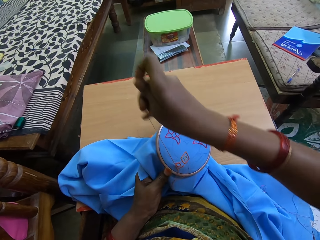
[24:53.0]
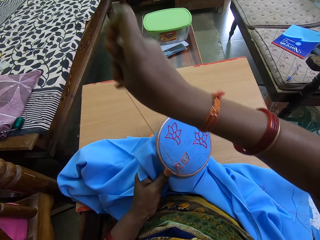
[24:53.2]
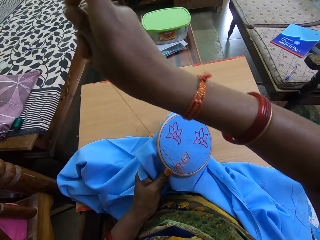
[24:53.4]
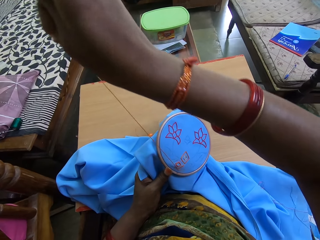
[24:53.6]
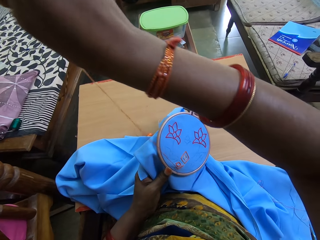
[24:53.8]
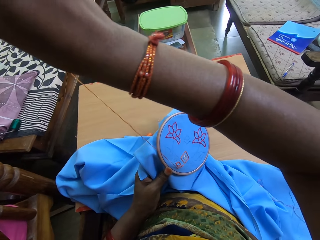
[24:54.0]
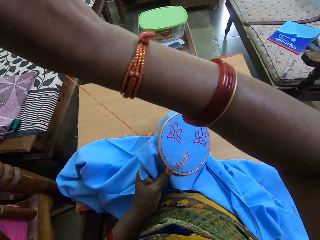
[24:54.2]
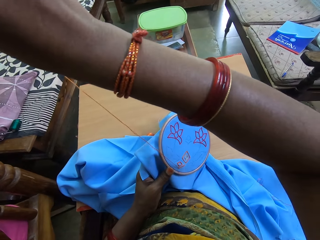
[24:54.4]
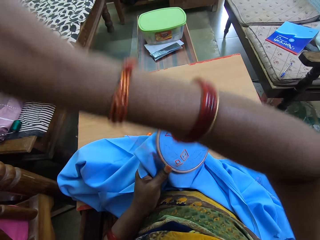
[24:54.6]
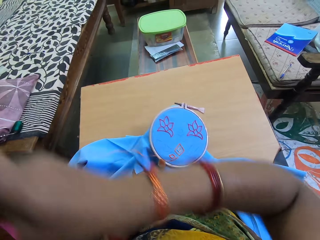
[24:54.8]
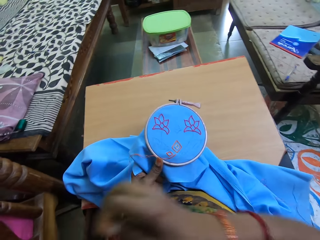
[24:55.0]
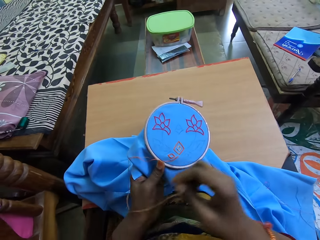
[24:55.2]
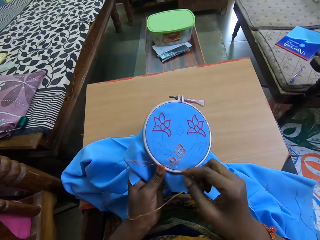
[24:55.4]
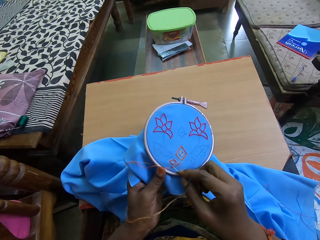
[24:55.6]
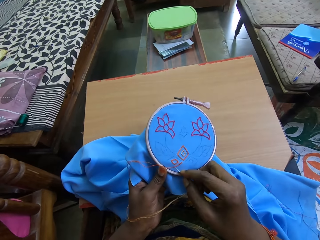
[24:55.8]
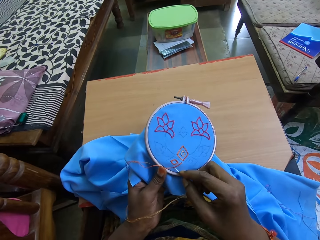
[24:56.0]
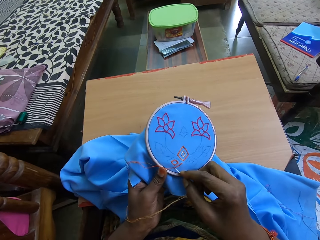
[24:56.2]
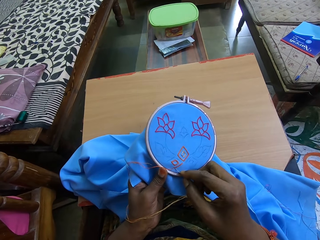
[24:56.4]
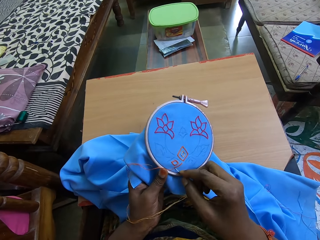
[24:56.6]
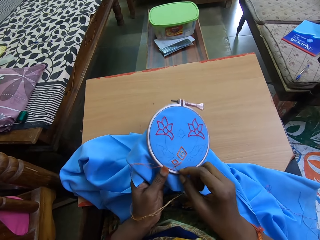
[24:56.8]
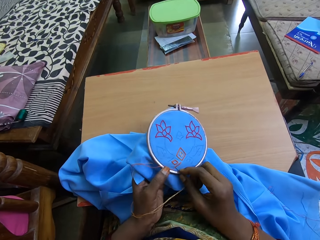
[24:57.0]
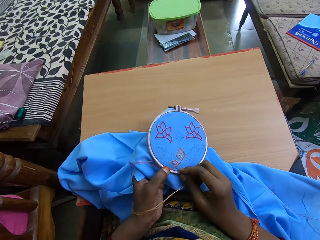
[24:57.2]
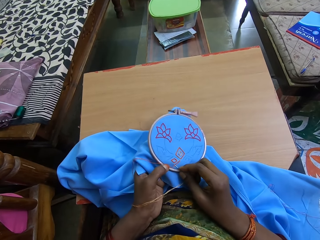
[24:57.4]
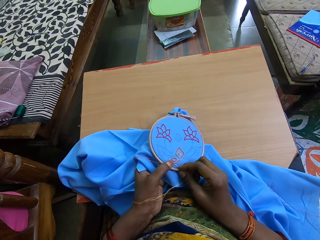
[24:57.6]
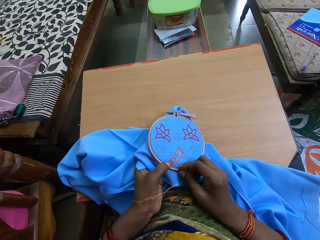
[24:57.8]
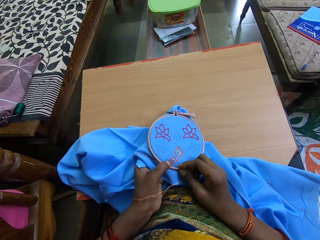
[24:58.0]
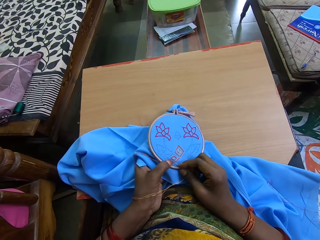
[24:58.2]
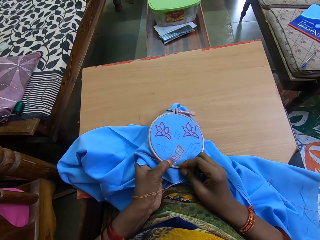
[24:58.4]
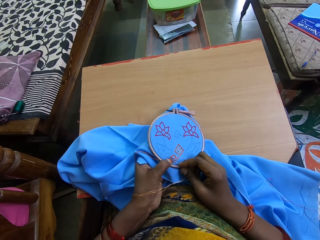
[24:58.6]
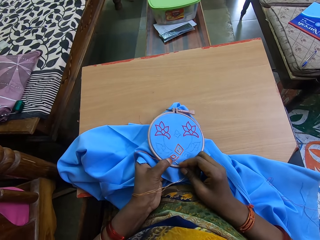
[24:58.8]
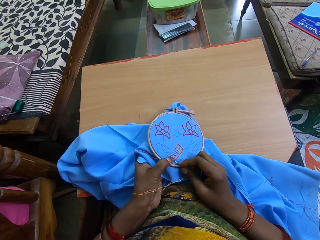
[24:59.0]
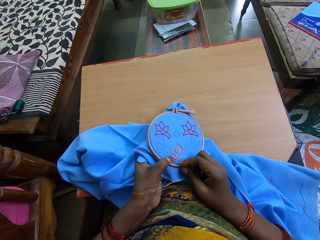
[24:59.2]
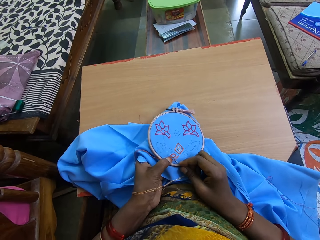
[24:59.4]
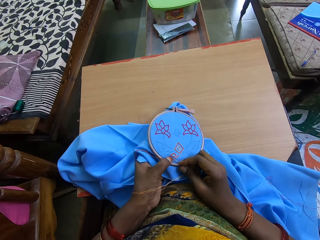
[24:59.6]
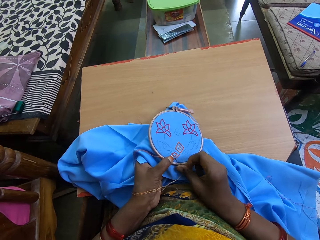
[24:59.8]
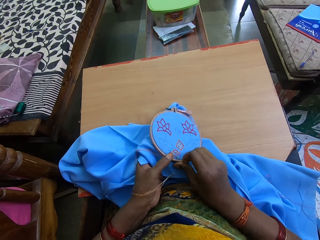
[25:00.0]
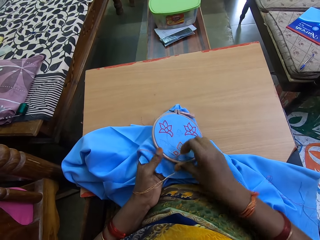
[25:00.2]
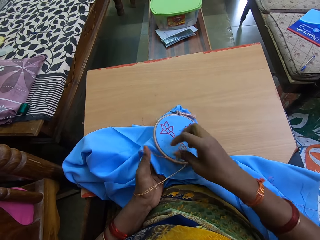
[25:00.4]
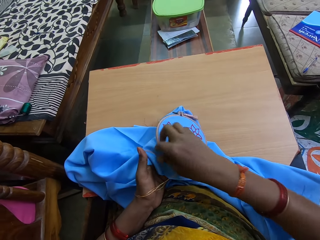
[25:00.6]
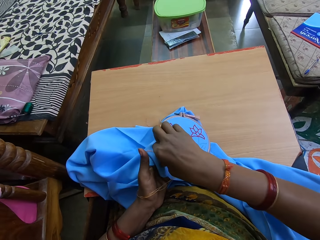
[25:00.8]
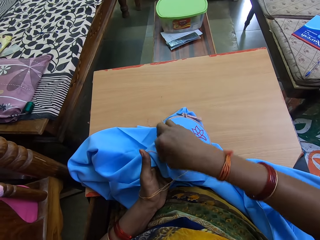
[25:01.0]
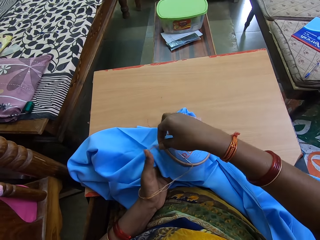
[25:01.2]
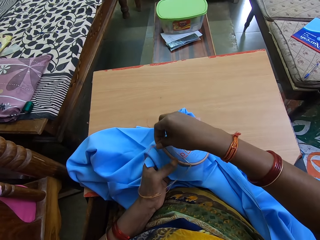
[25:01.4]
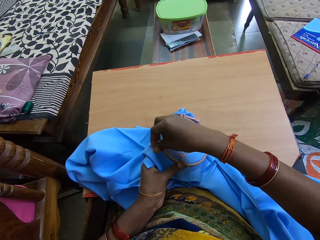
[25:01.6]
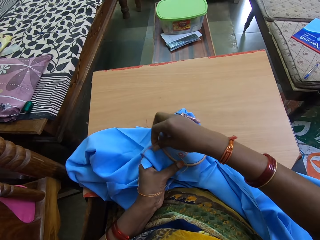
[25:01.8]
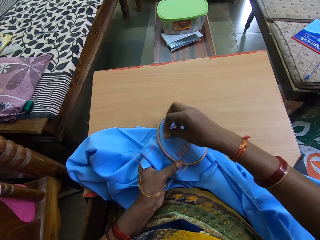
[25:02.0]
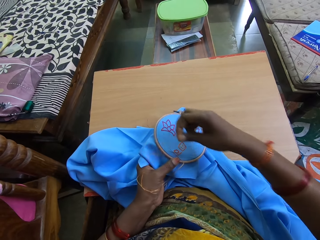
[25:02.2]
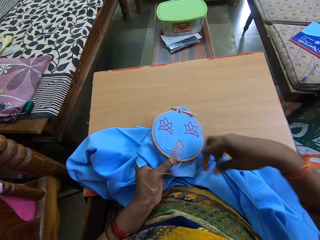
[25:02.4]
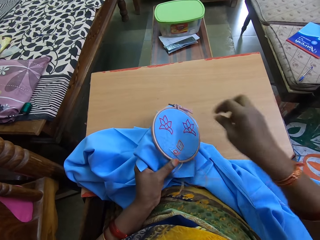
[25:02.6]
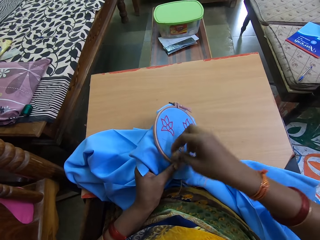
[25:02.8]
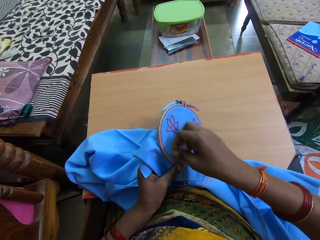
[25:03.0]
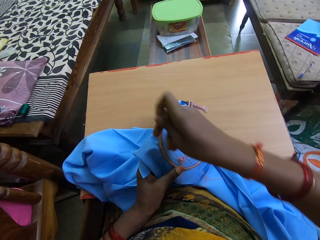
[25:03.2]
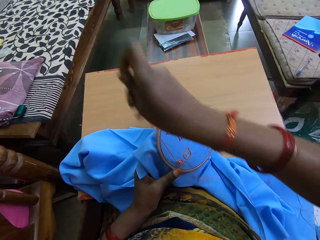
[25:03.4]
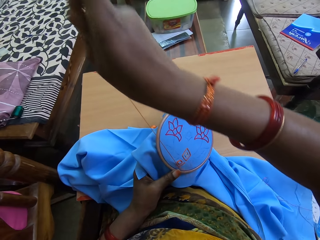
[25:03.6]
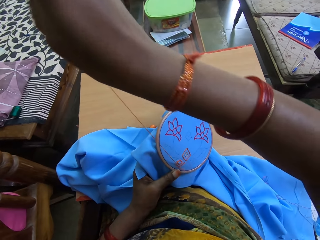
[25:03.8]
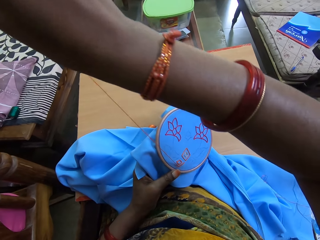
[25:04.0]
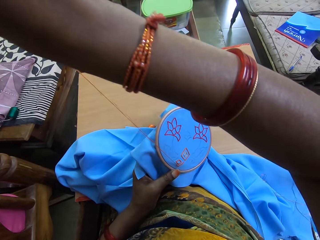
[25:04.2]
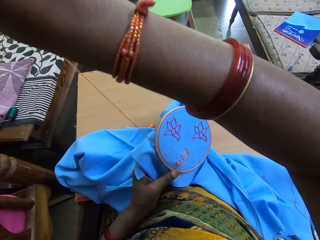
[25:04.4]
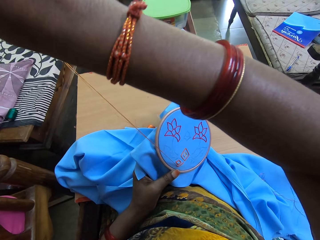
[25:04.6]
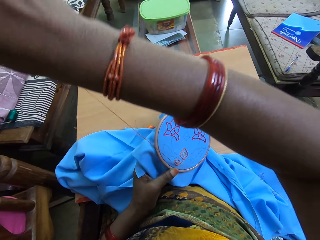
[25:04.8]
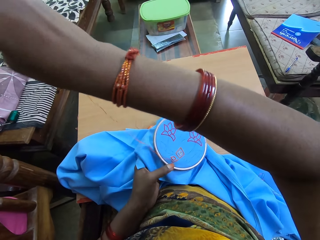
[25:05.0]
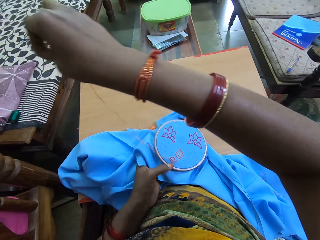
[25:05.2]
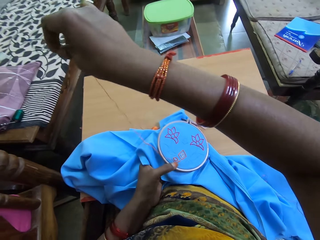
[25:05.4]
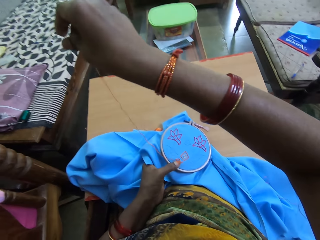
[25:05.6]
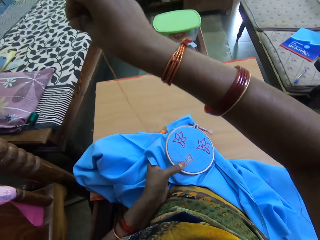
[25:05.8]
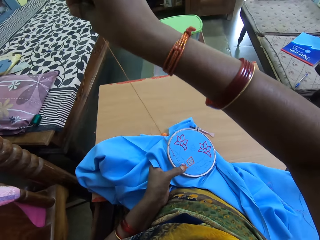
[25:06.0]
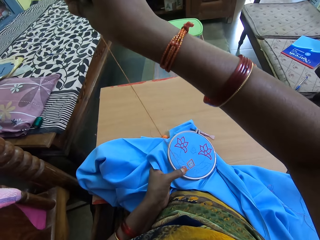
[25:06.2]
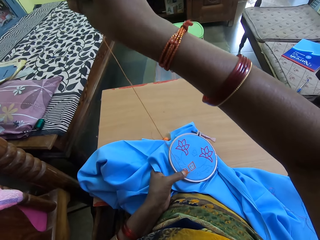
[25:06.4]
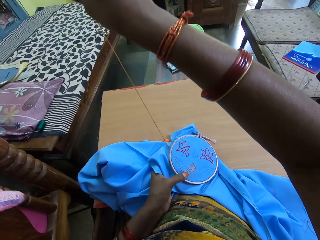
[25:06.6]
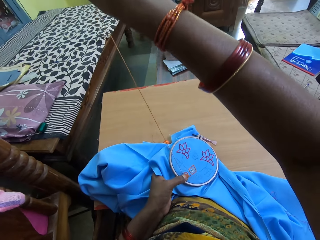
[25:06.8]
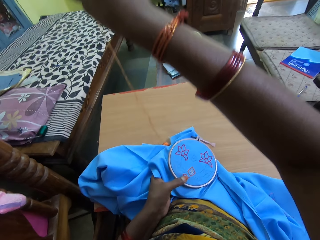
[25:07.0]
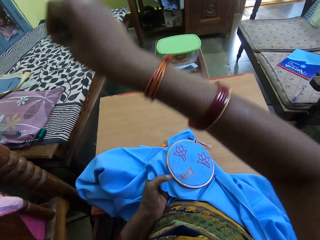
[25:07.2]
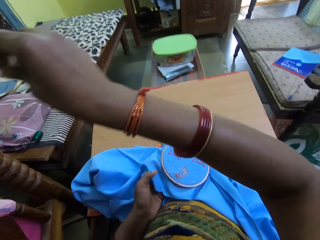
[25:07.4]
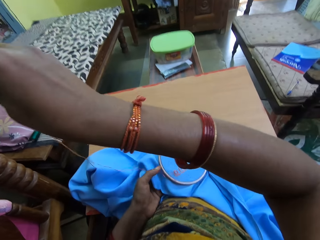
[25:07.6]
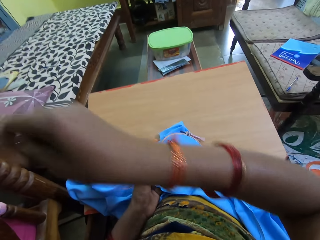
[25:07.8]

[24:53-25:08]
The camera wearer pulls a thread. They sew a cloth with a needle. They pull the thread.

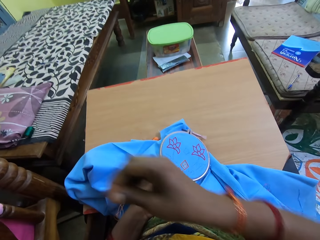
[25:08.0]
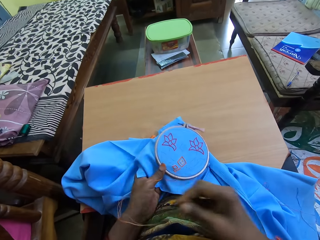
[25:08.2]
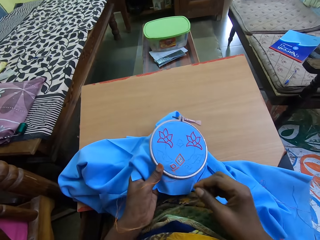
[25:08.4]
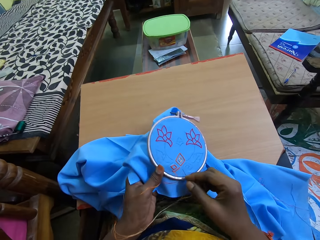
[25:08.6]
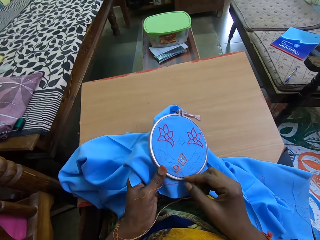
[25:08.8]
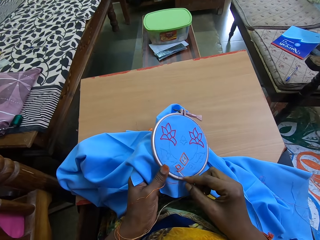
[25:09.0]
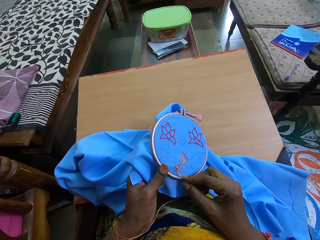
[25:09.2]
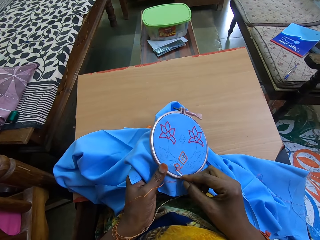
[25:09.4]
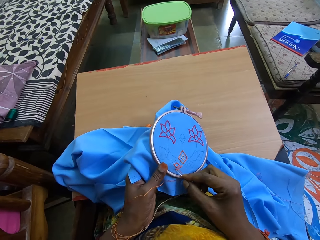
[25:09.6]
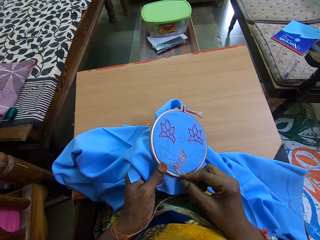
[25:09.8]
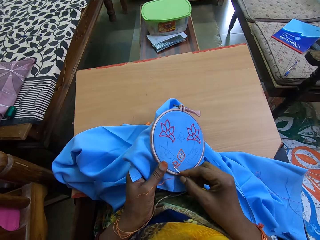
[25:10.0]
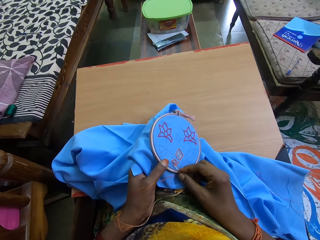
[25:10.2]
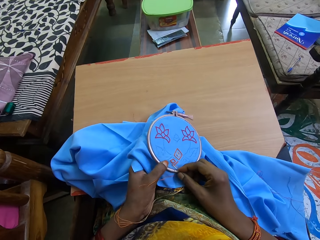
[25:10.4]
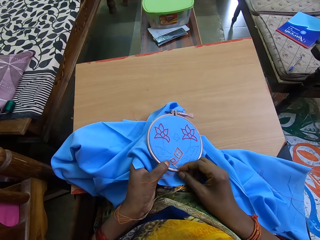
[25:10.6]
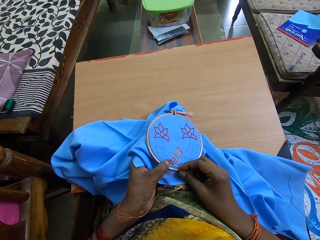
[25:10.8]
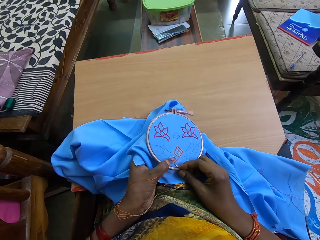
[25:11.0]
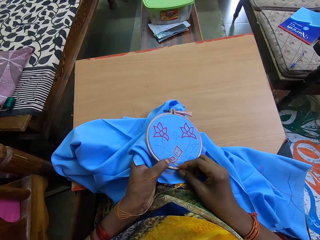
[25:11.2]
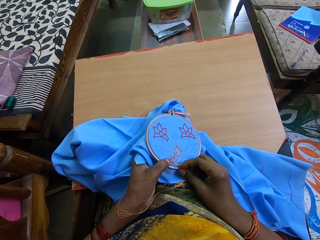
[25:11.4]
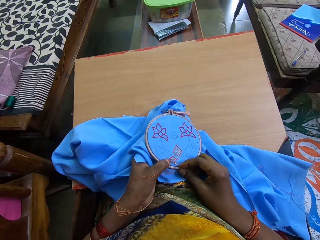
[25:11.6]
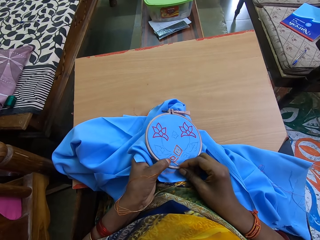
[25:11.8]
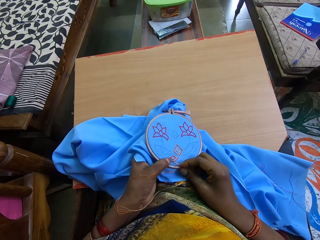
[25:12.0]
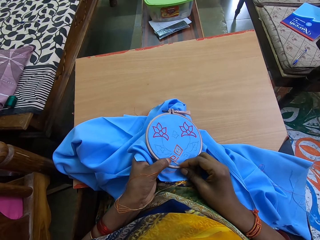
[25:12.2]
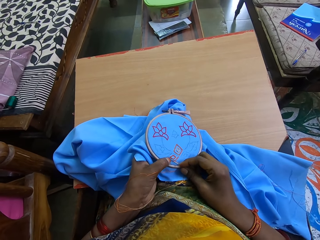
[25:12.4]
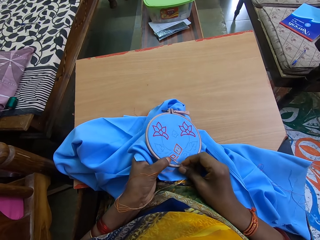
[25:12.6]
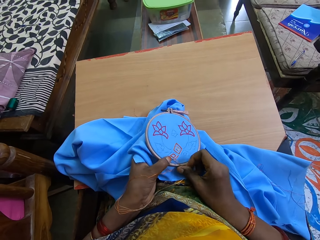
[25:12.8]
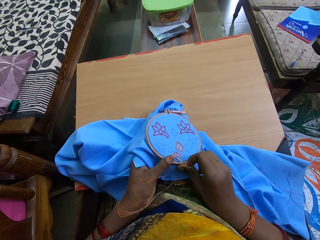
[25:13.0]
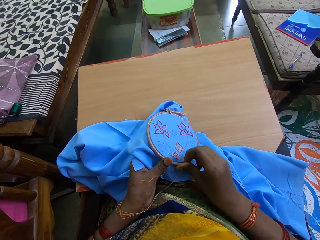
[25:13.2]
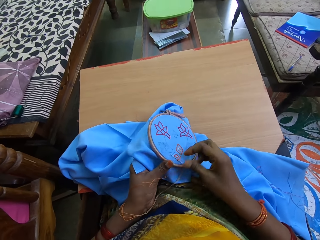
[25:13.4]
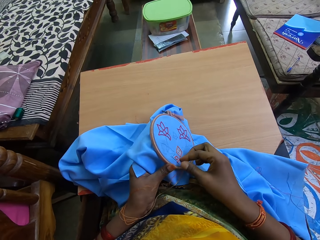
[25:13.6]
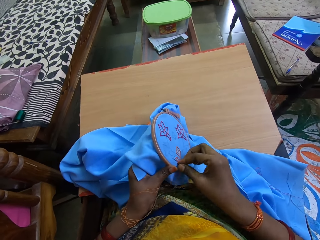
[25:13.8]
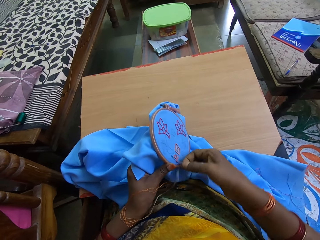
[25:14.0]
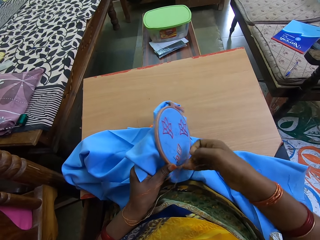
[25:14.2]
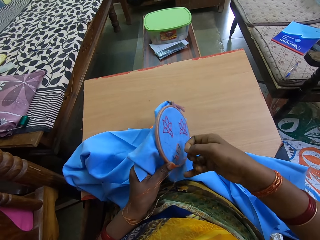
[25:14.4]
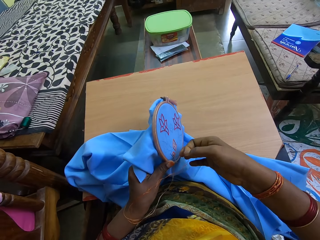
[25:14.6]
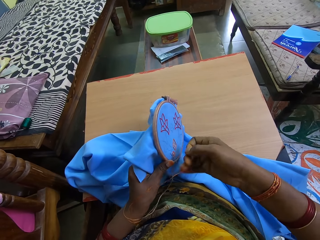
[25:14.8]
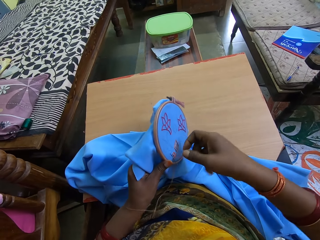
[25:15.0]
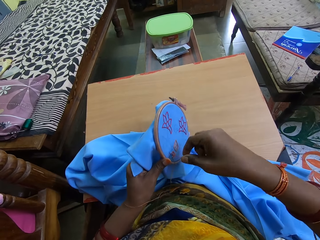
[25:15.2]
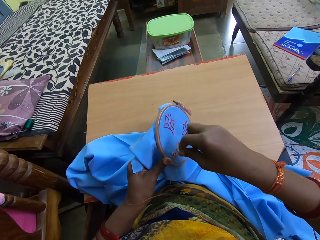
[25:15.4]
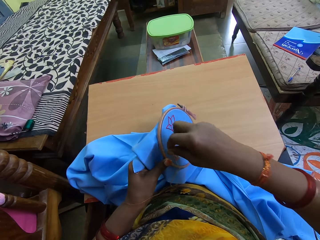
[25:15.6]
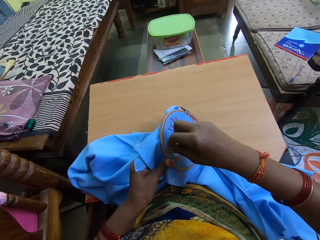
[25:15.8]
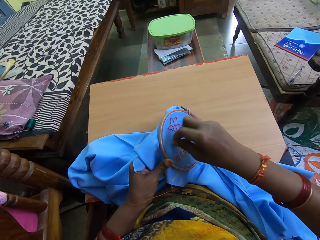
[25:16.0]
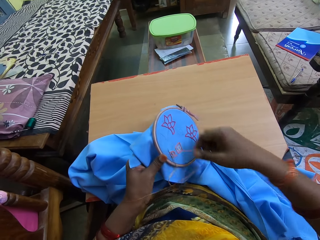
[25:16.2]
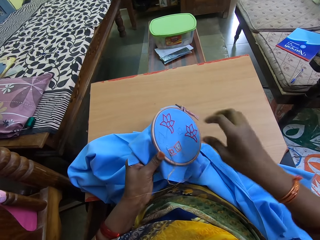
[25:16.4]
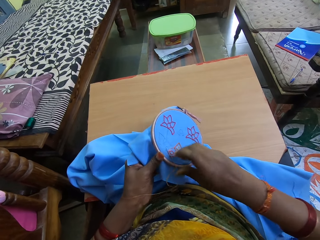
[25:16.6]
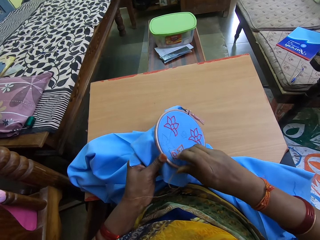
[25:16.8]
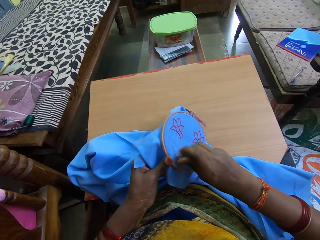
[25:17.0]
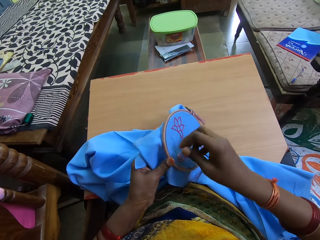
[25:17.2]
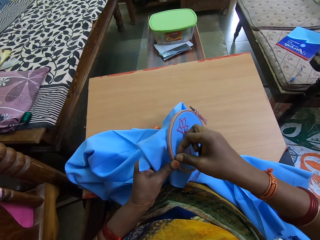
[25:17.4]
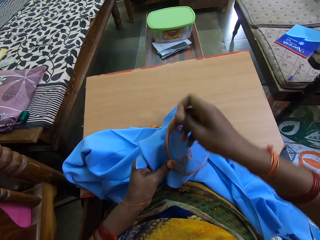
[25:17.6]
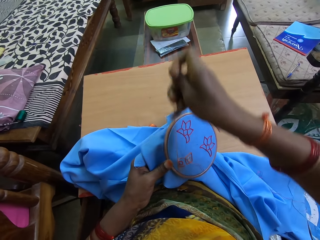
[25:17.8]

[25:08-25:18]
The camera wearer sews a cloth with a needle. They twist a thread on the needle.
